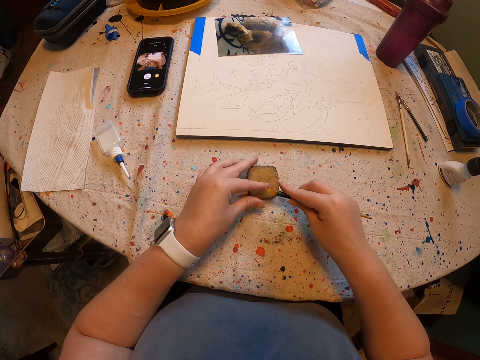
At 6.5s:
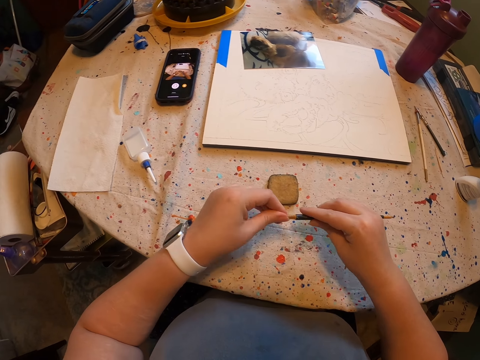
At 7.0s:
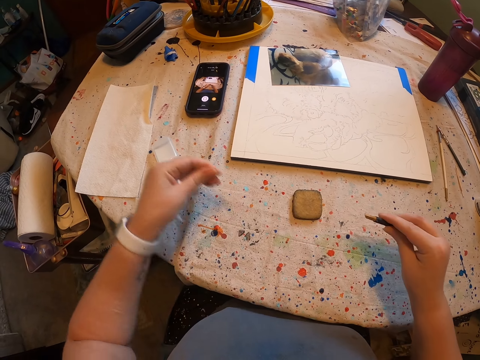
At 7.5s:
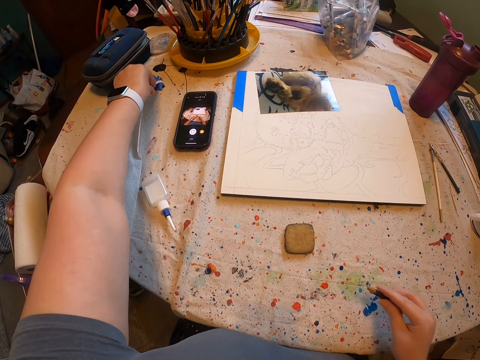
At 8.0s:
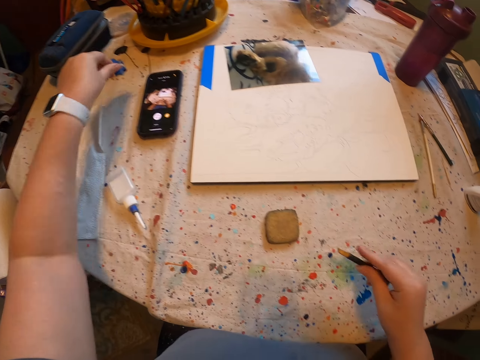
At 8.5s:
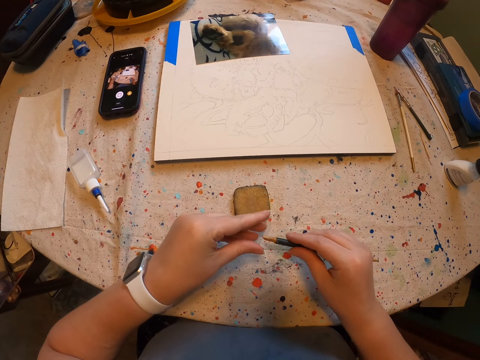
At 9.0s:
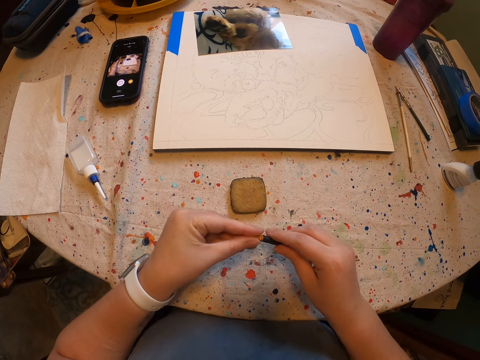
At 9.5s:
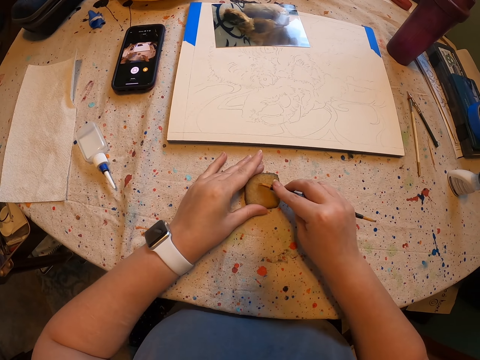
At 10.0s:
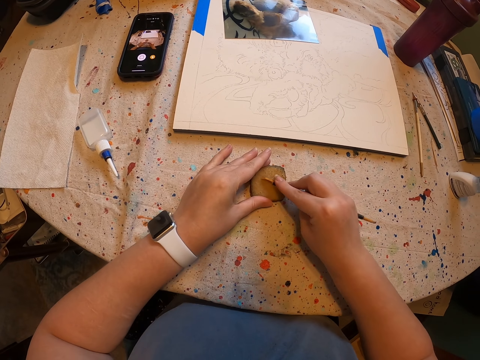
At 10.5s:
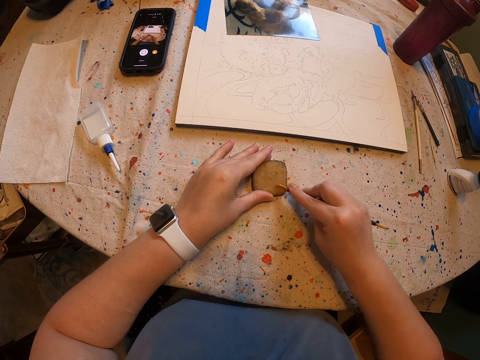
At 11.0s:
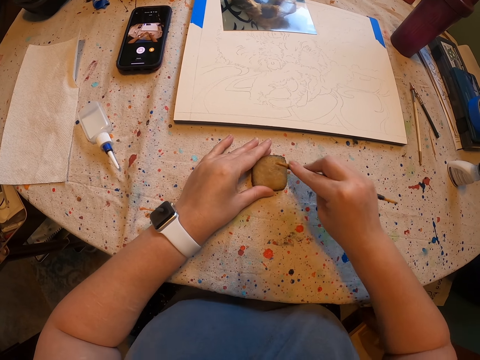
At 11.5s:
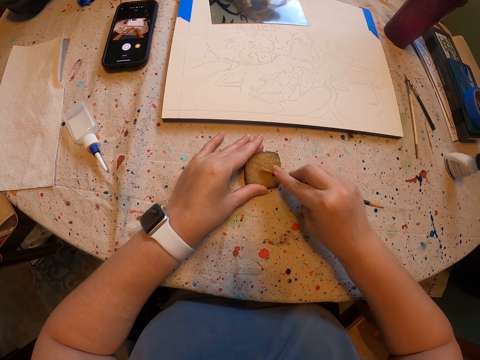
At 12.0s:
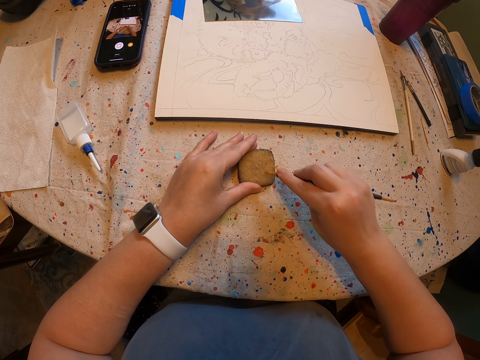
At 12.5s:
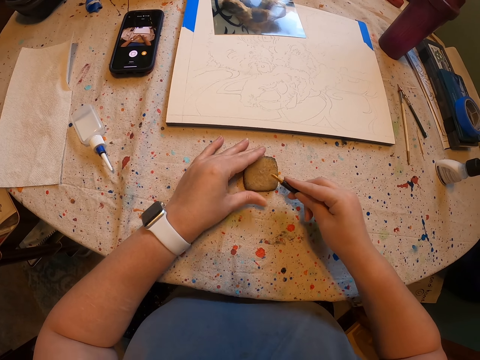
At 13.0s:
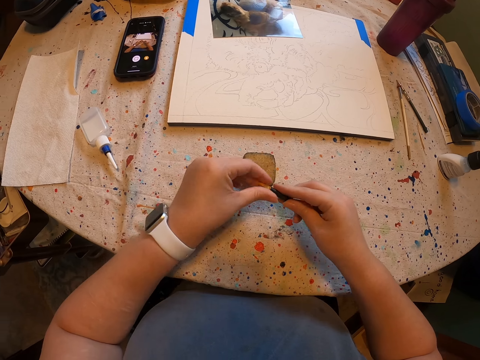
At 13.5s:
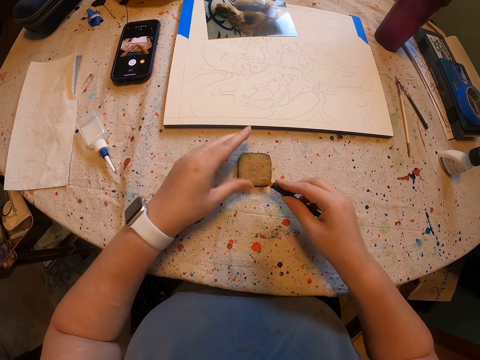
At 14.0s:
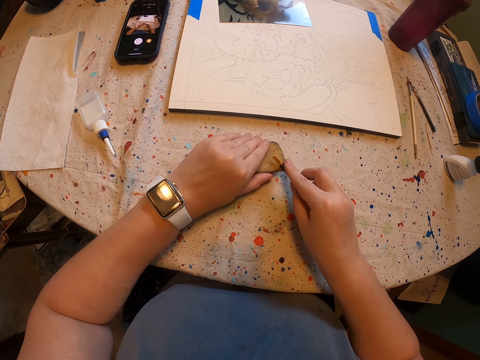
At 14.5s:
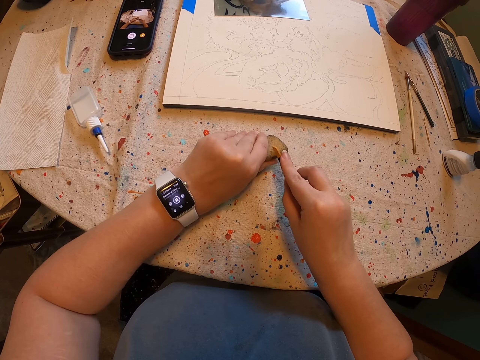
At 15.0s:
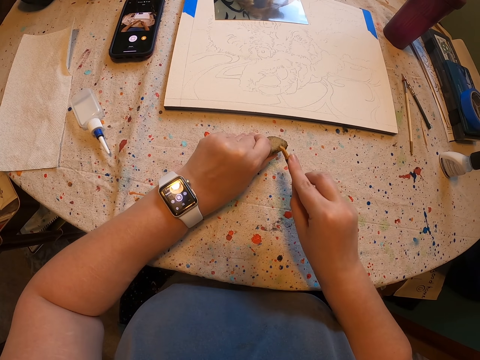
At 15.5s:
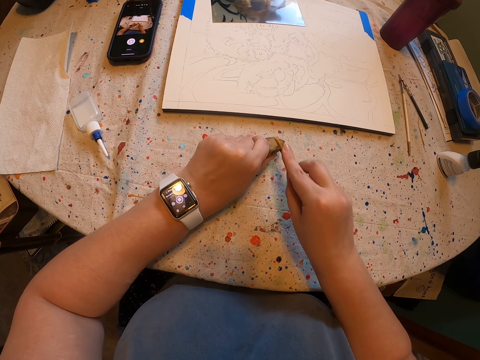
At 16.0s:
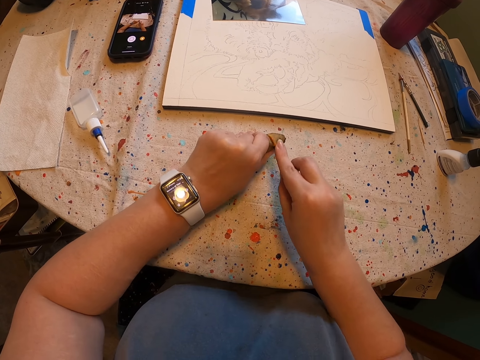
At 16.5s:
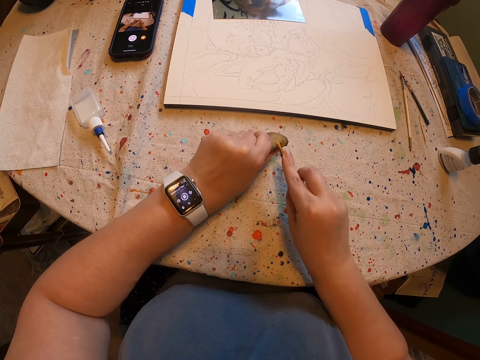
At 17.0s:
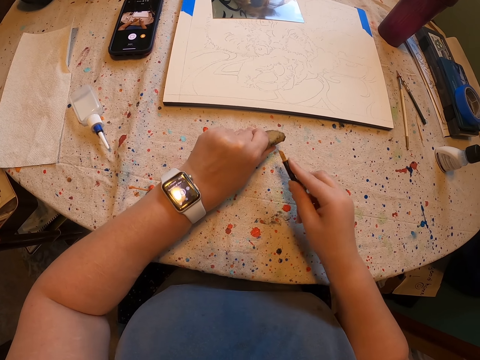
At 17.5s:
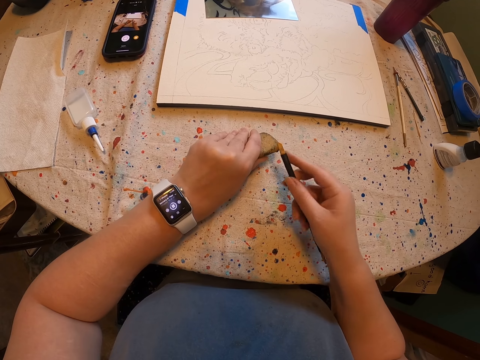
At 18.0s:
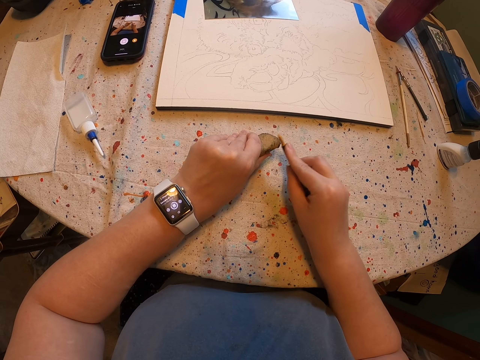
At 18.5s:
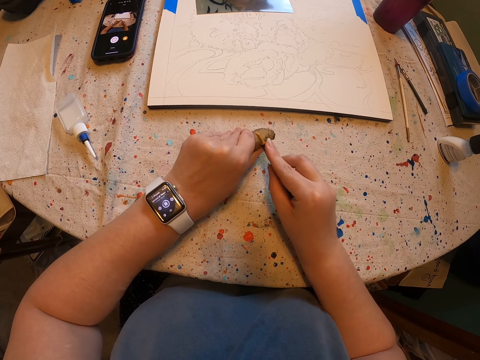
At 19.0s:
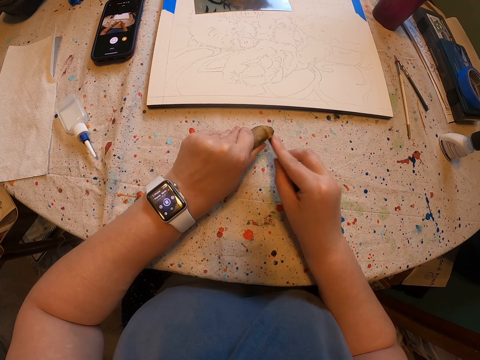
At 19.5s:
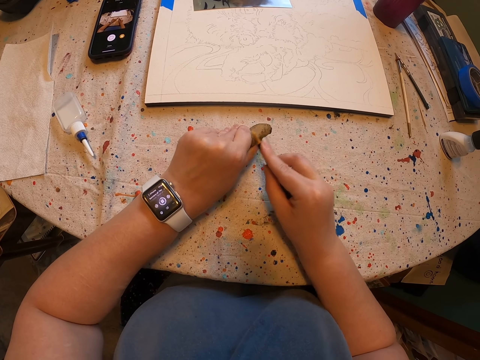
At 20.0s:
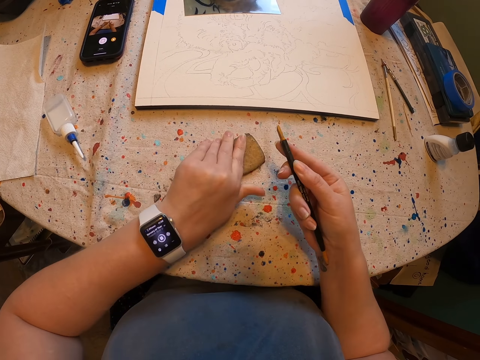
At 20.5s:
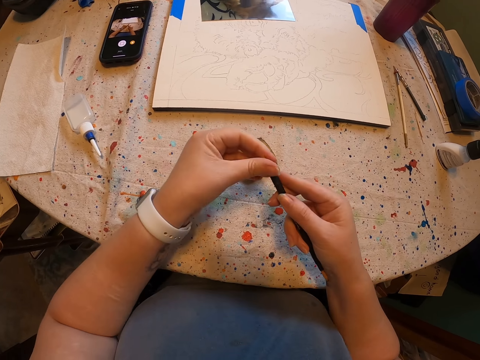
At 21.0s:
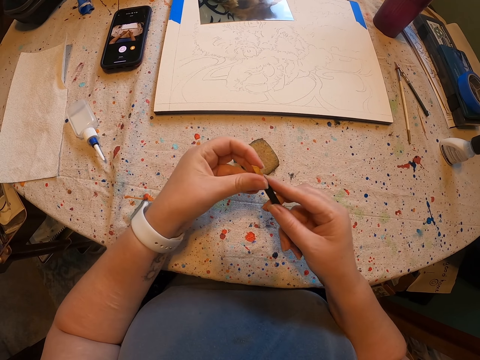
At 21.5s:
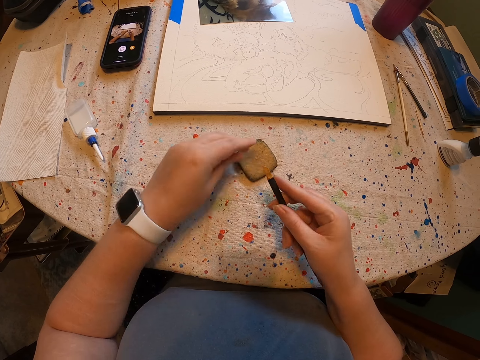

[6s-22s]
The camera wearer wipes off the brush. They scratch off the brush. They wipe the brush on something. They scratch off the brush. They wipe the brush on something. They wipe the brush on something again.

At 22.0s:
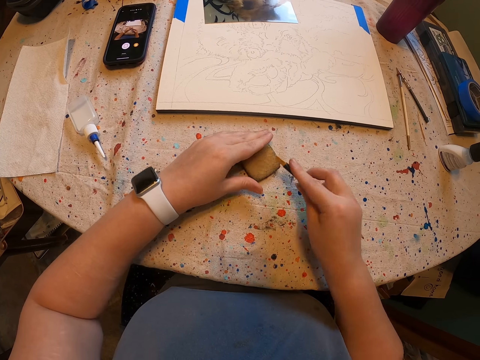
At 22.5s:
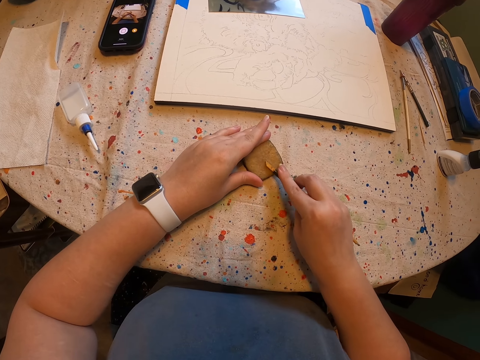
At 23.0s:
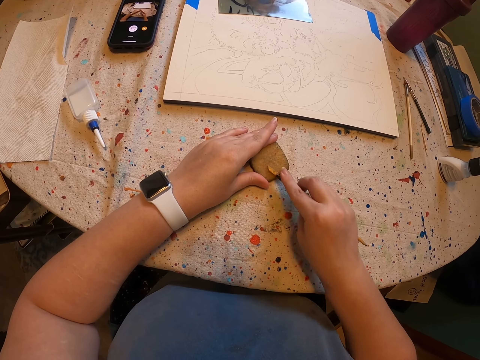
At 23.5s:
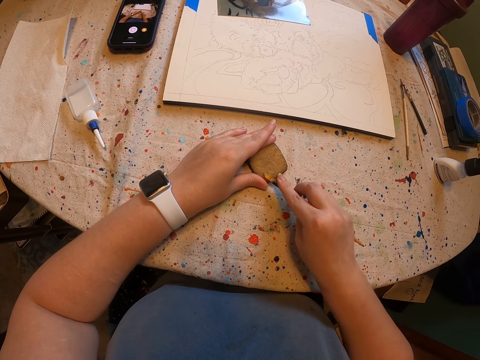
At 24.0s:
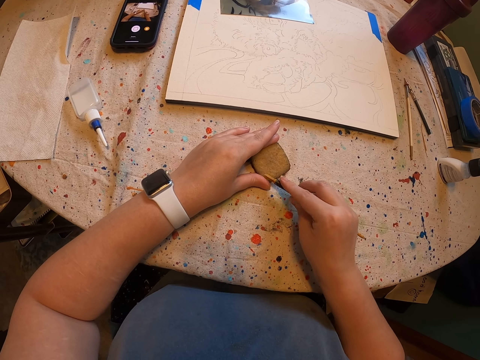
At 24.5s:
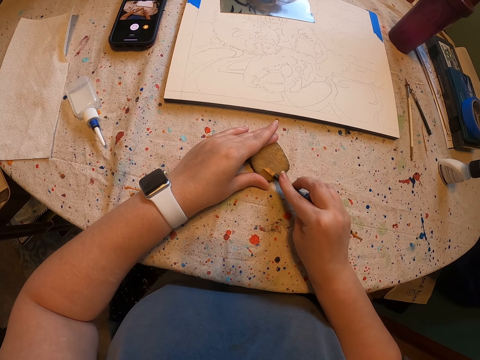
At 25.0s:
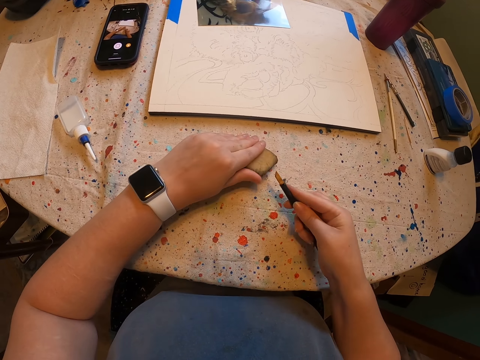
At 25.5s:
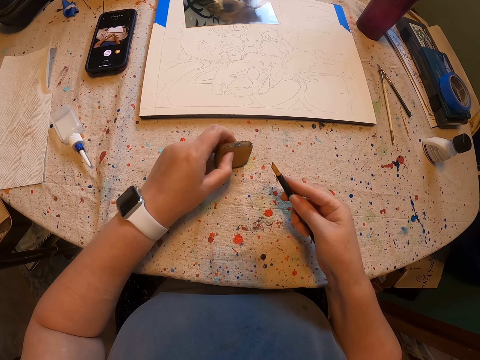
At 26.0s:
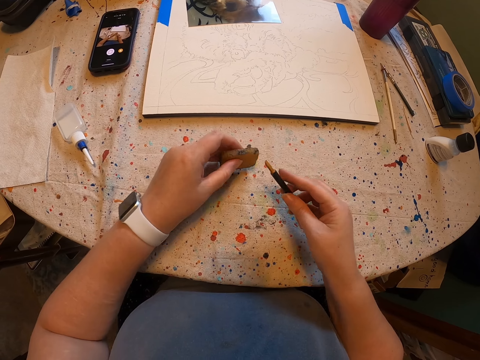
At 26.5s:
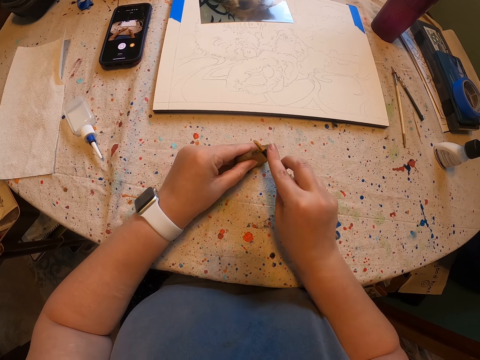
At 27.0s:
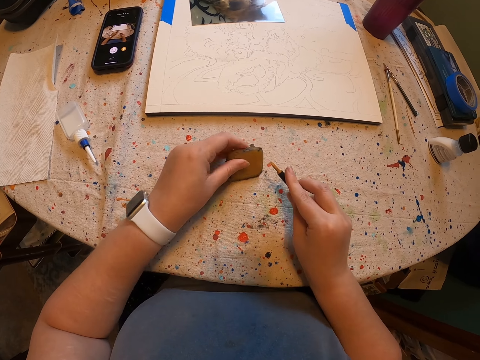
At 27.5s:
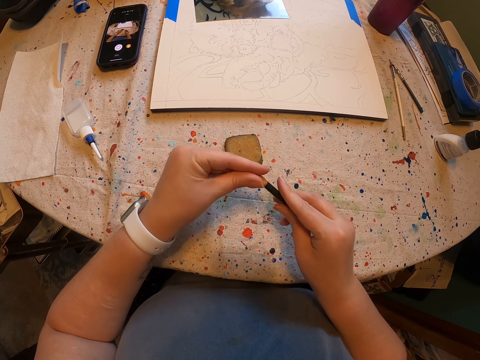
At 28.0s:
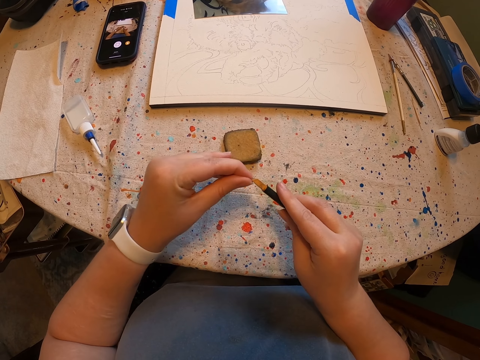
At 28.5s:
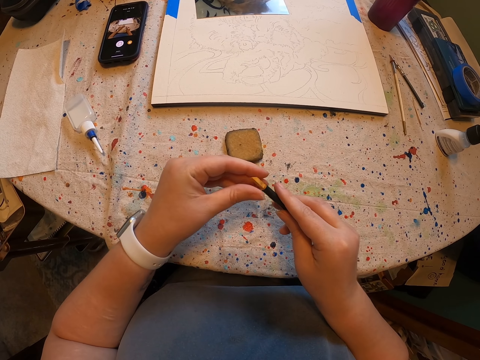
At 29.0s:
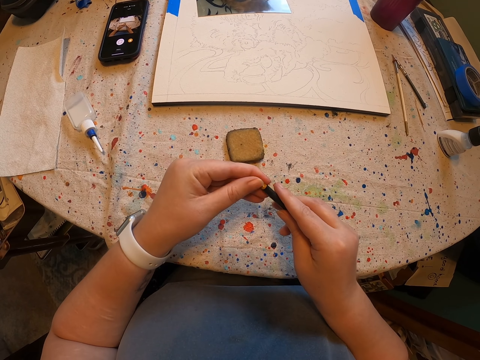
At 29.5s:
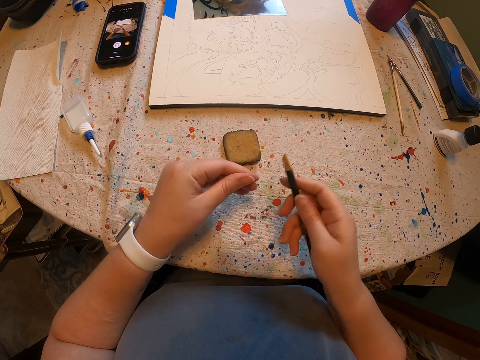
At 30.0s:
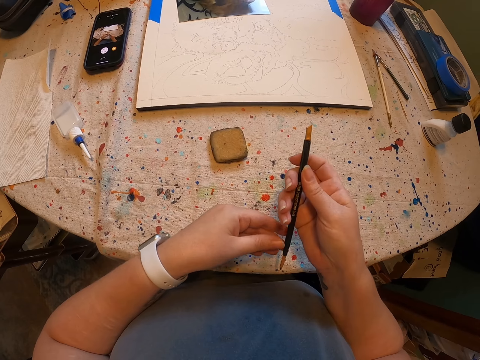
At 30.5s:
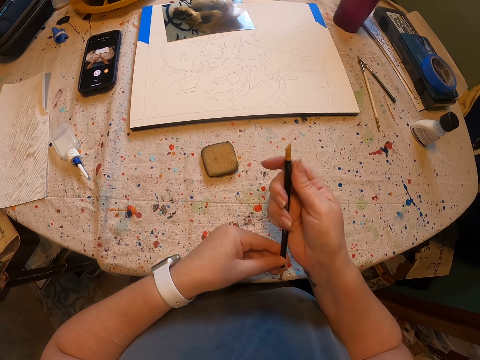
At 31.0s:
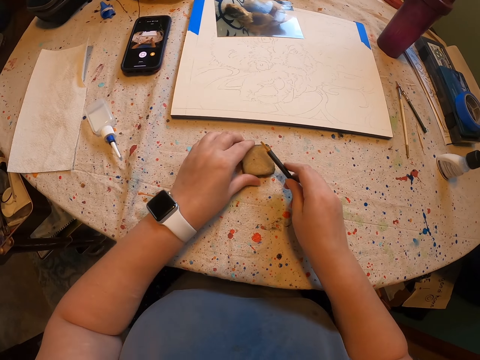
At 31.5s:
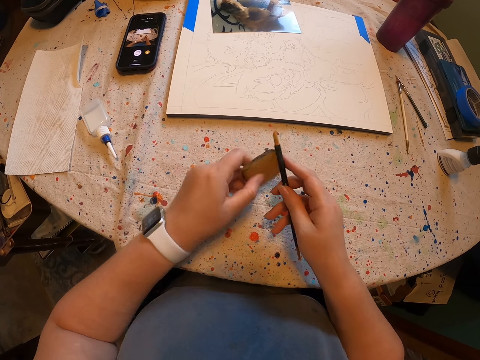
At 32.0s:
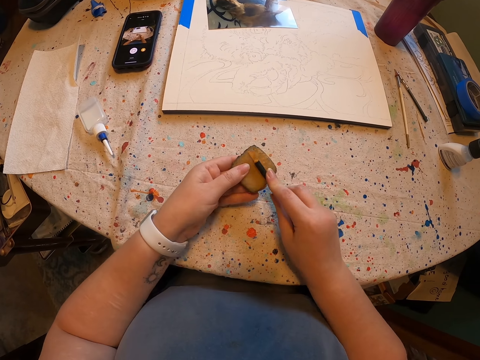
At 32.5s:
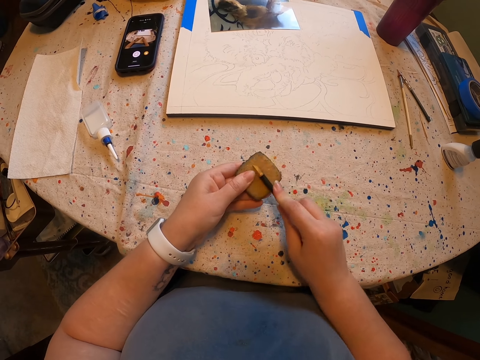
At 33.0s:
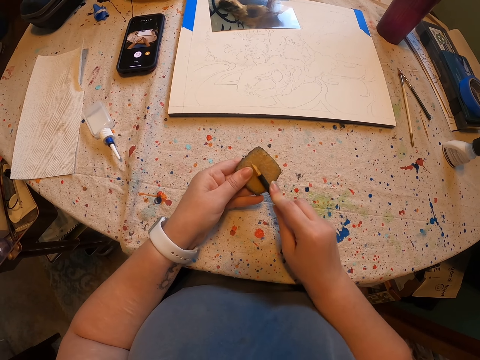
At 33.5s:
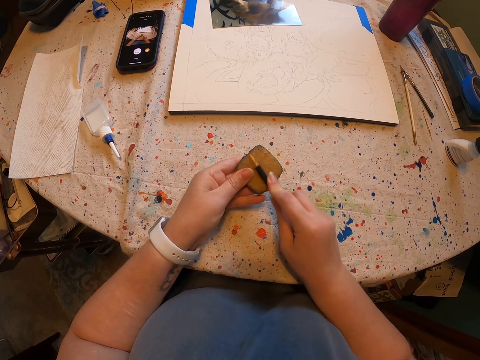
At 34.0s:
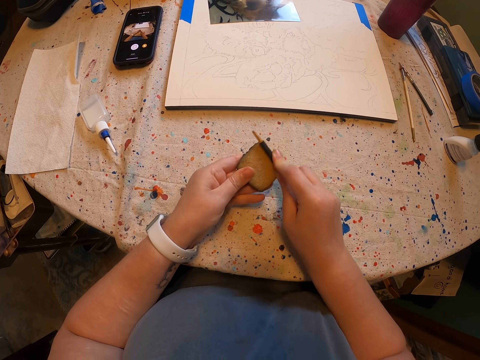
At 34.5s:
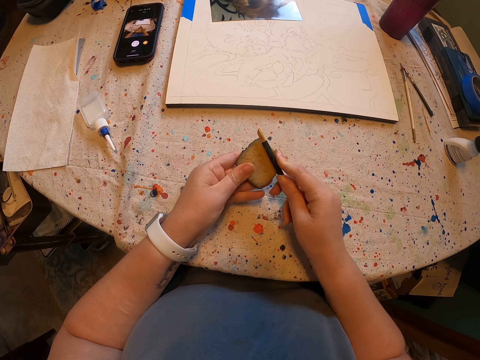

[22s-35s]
The camera wearer wipes the brush on something. They wipe off the brush. They scratch off the brush. They wipe the brush on something.
